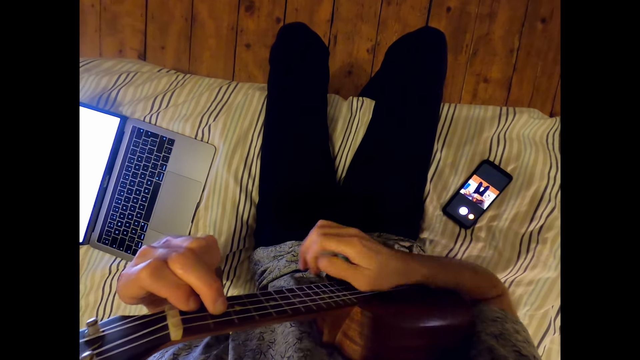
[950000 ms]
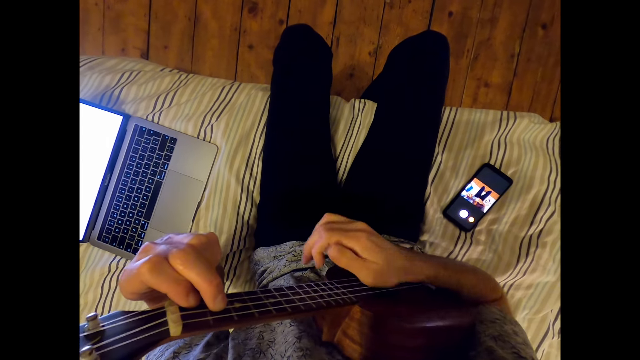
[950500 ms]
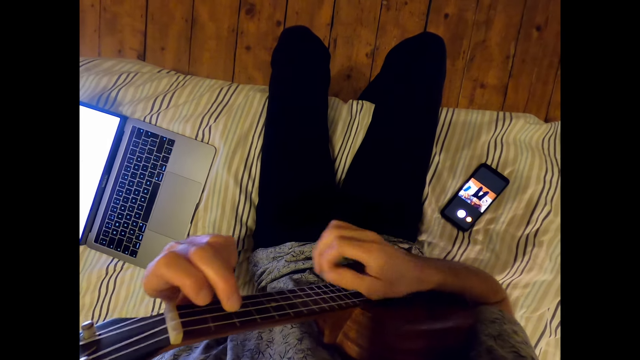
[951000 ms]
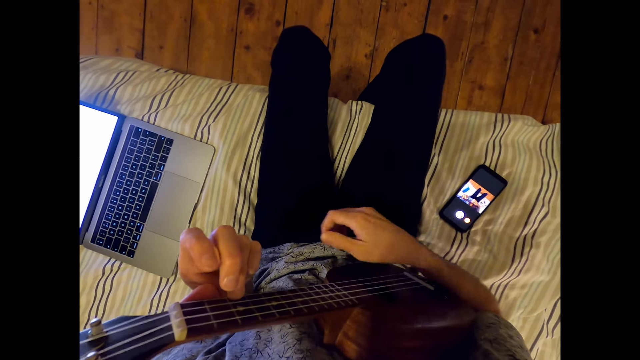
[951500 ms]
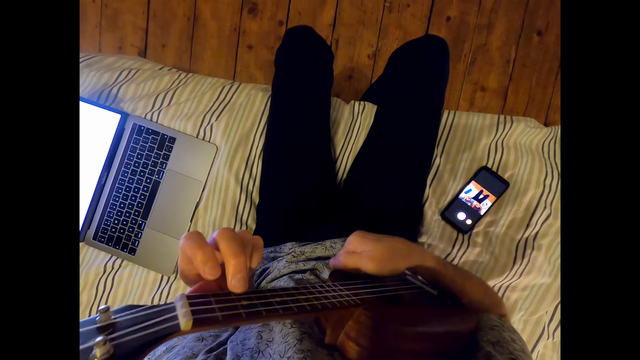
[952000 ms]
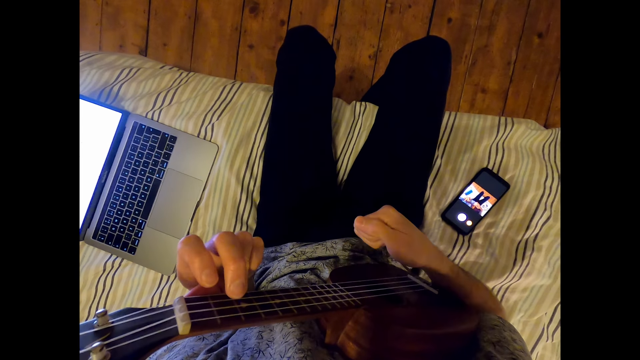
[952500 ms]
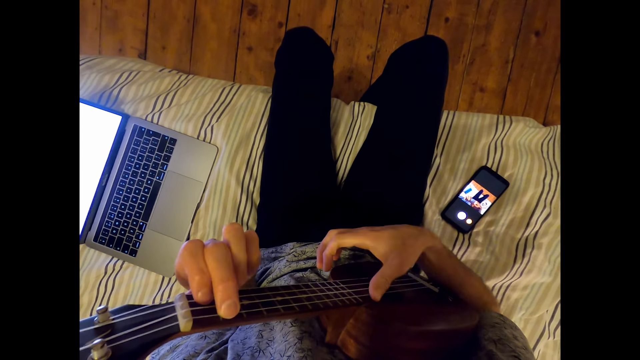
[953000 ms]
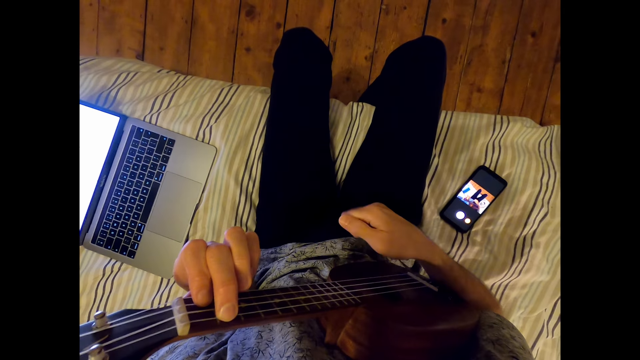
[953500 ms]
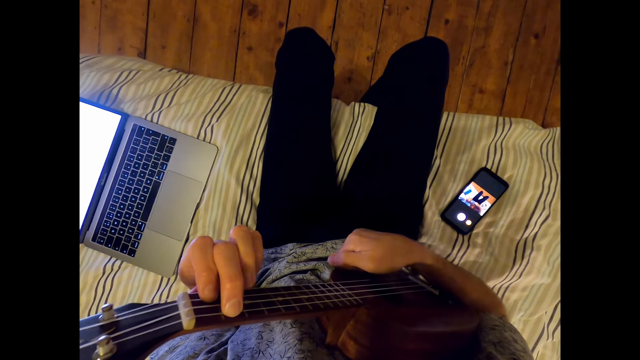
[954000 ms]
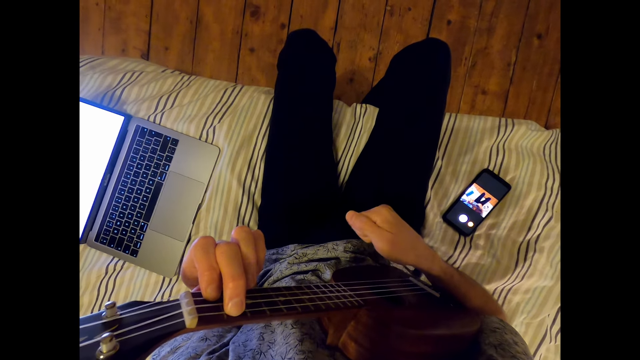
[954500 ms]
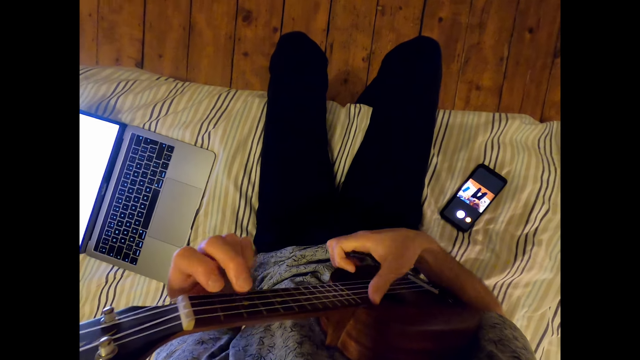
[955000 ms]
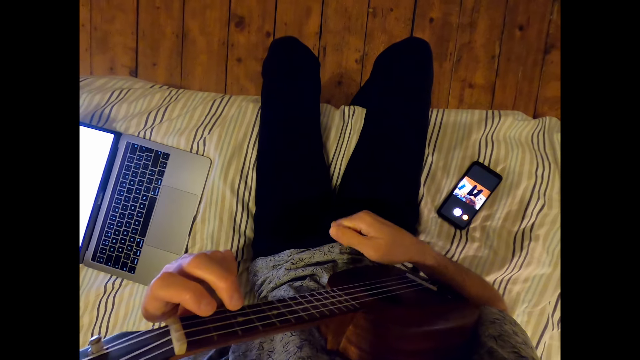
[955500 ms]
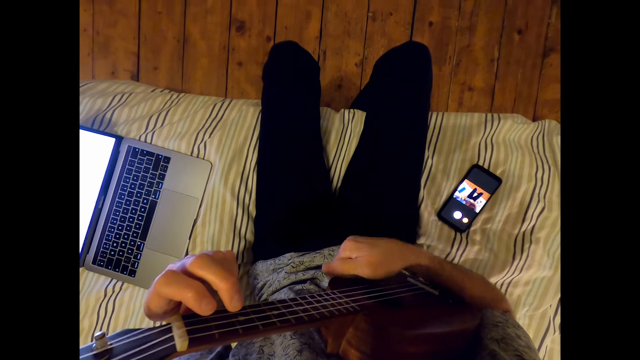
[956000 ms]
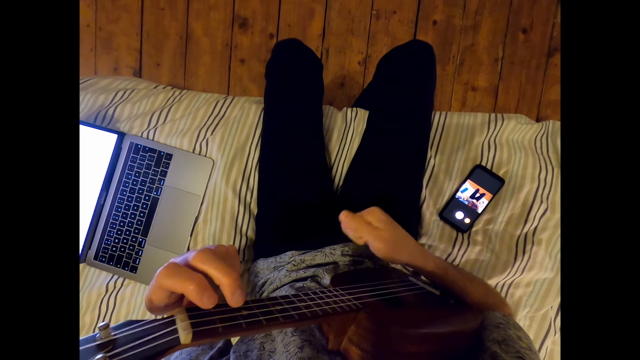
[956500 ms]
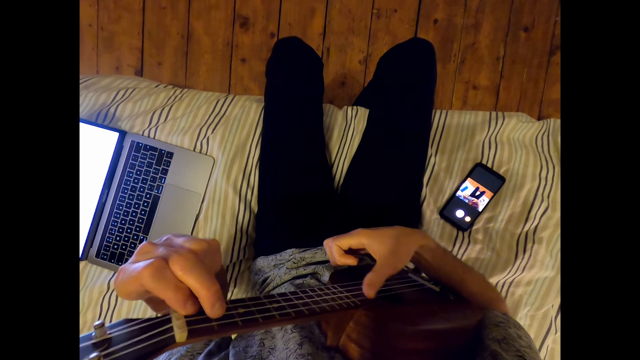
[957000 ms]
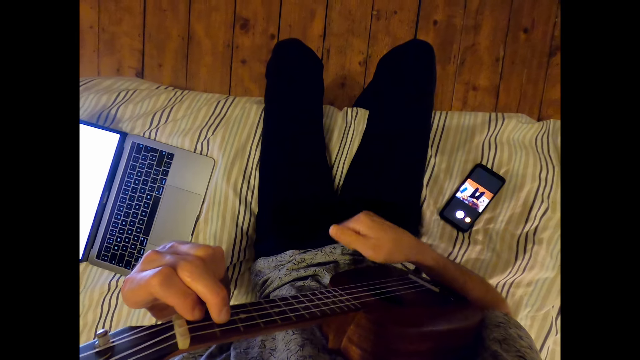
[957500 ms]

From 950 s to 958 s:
The camera wearer hits on a guitar.
